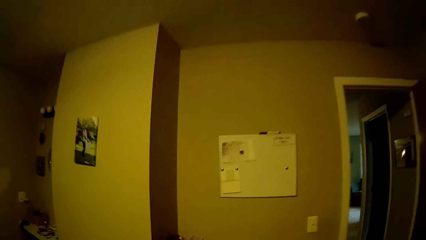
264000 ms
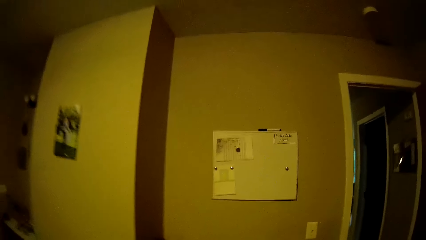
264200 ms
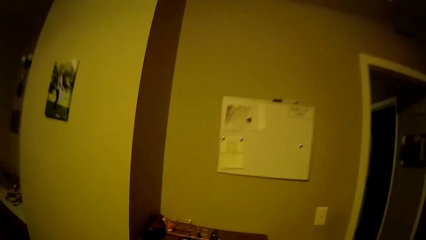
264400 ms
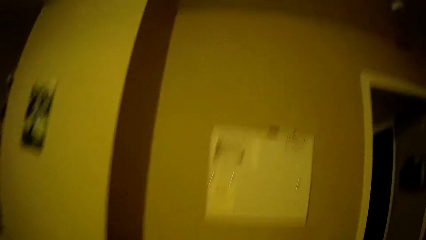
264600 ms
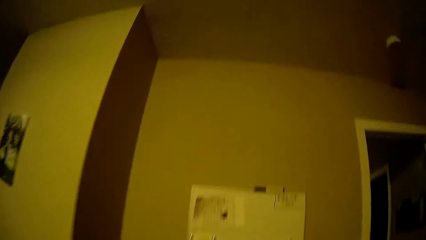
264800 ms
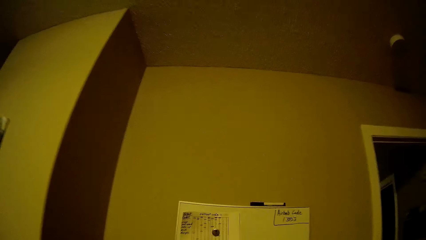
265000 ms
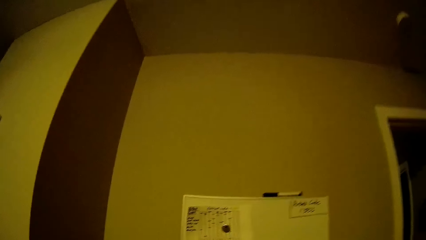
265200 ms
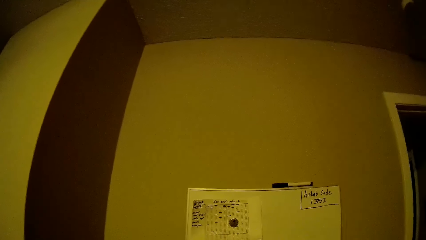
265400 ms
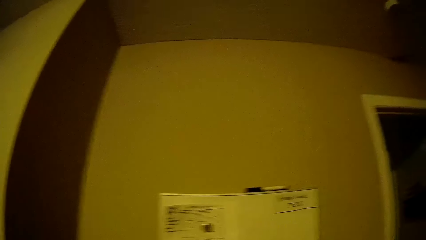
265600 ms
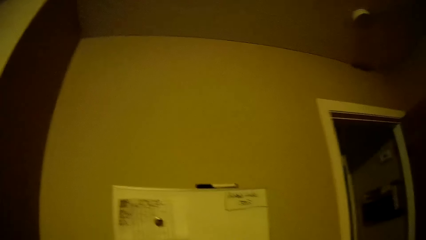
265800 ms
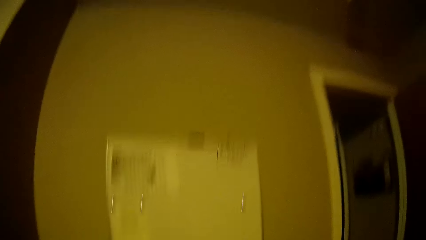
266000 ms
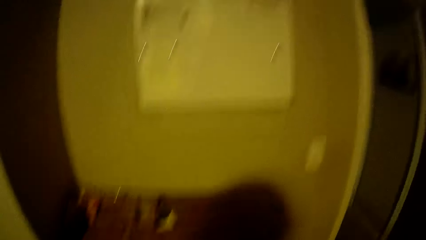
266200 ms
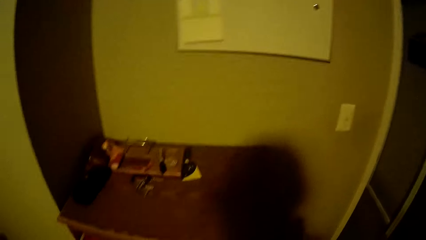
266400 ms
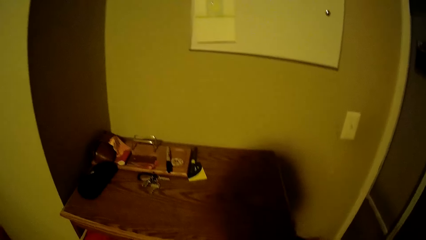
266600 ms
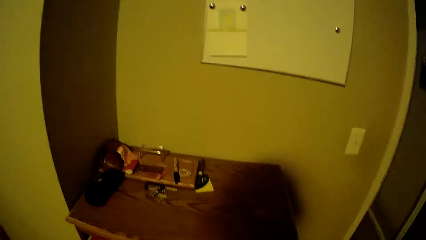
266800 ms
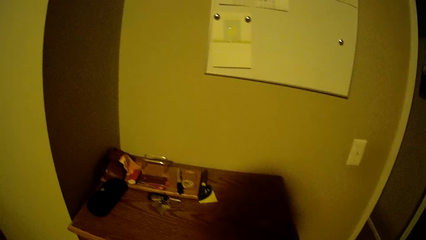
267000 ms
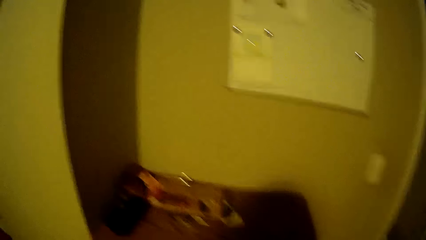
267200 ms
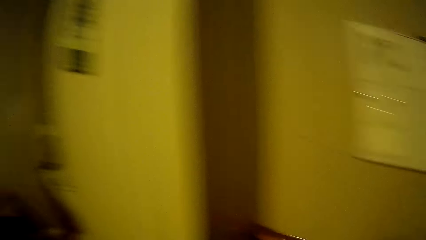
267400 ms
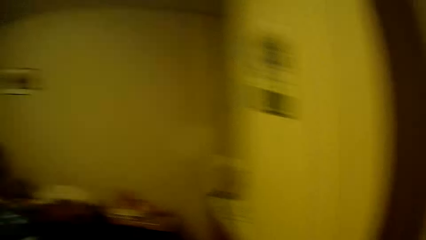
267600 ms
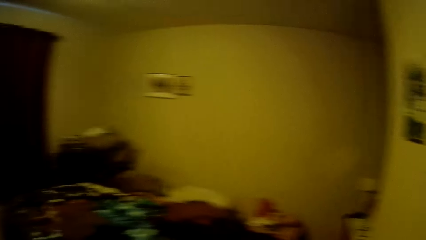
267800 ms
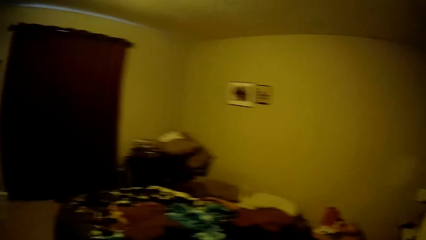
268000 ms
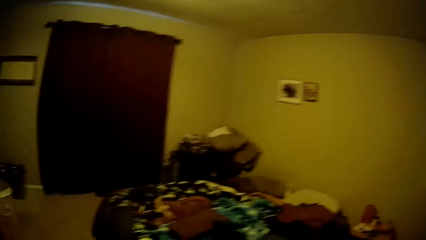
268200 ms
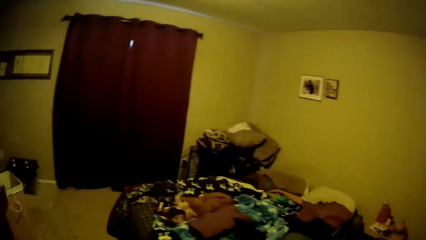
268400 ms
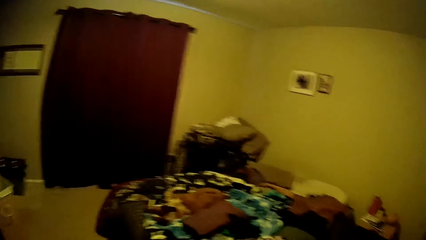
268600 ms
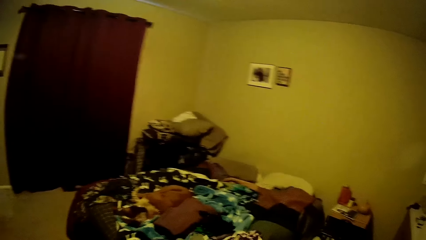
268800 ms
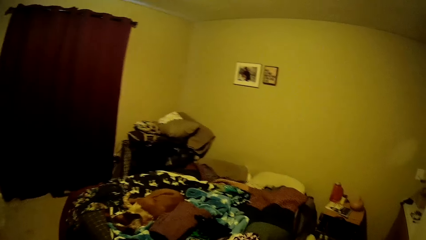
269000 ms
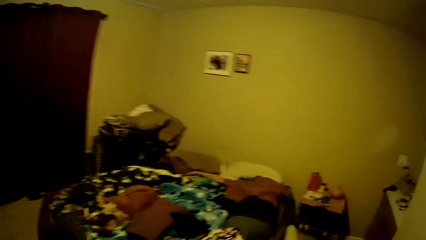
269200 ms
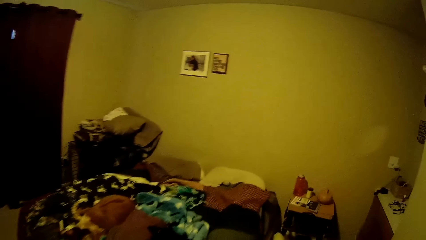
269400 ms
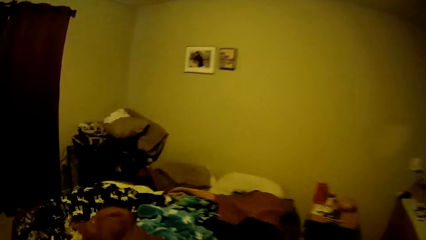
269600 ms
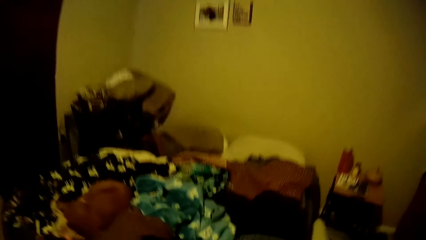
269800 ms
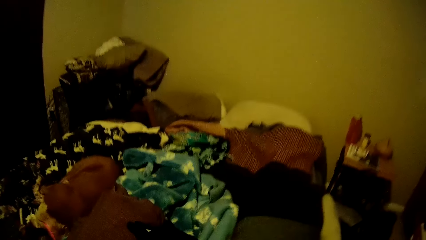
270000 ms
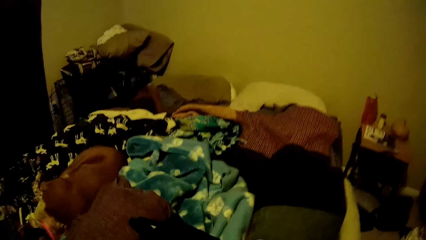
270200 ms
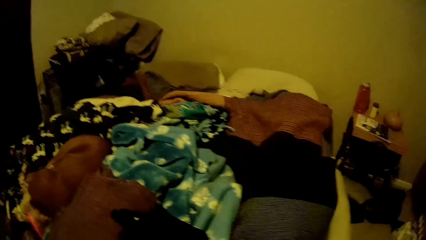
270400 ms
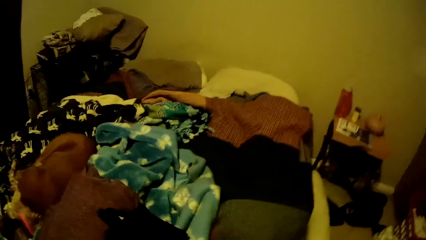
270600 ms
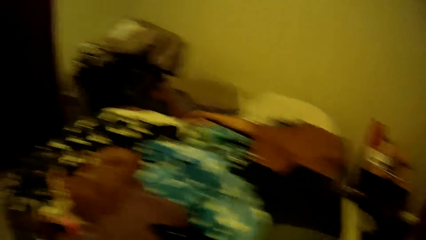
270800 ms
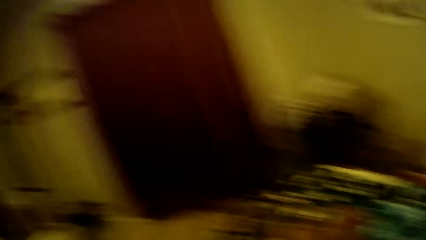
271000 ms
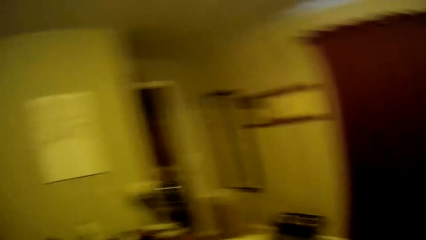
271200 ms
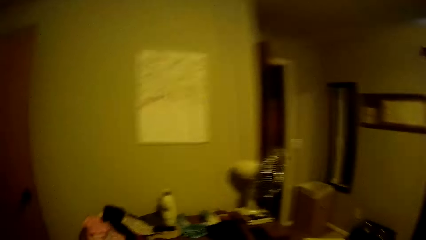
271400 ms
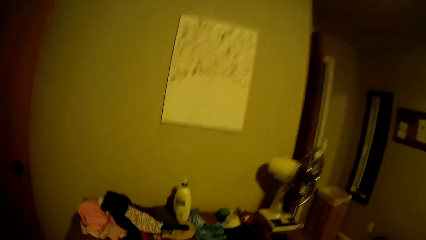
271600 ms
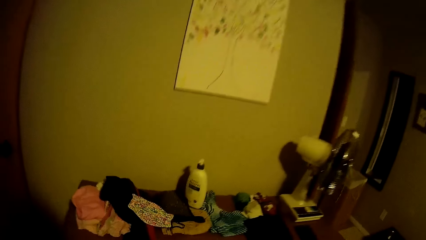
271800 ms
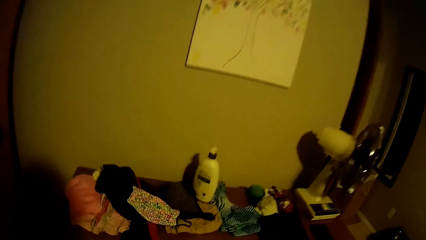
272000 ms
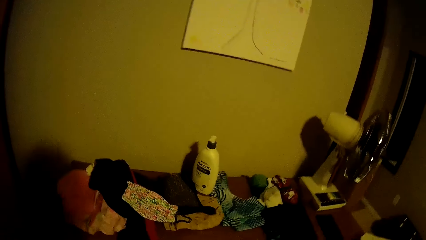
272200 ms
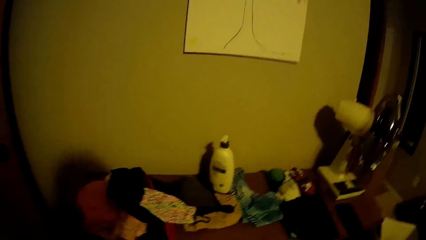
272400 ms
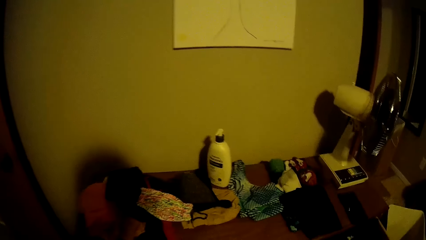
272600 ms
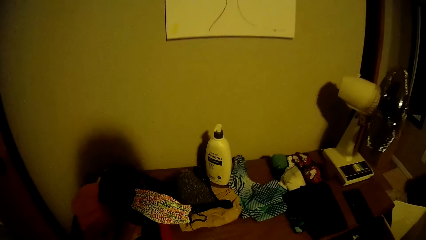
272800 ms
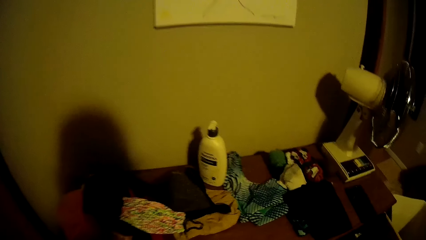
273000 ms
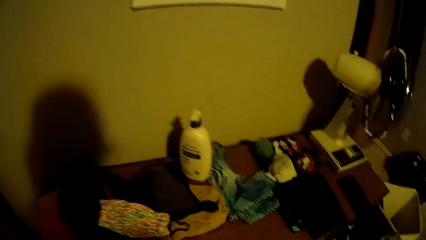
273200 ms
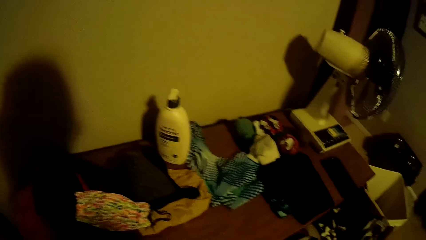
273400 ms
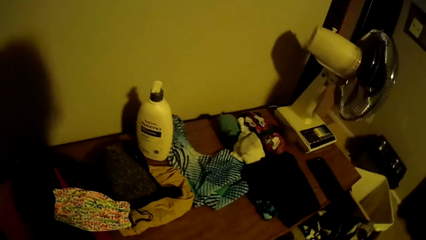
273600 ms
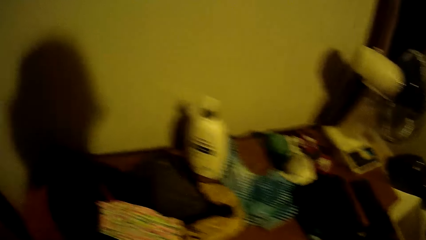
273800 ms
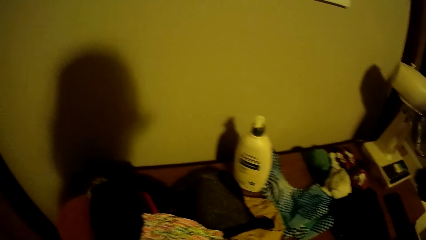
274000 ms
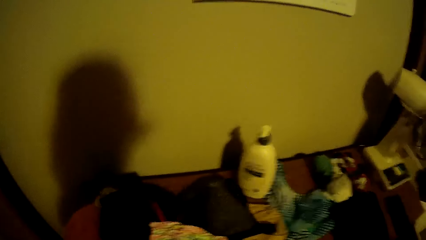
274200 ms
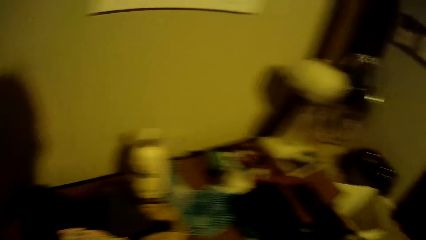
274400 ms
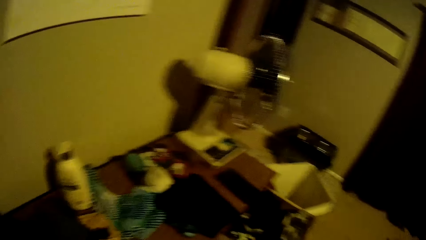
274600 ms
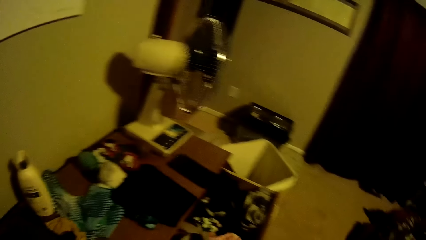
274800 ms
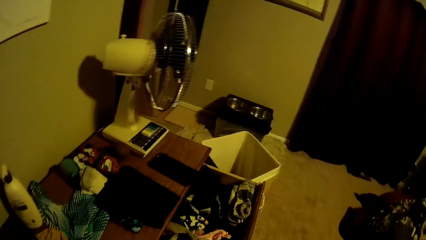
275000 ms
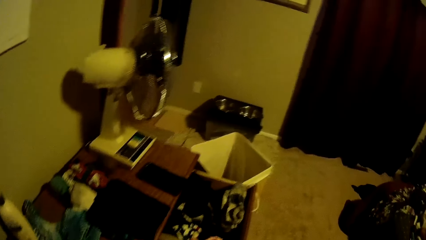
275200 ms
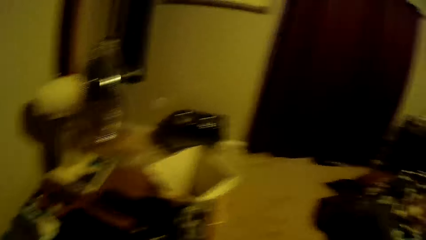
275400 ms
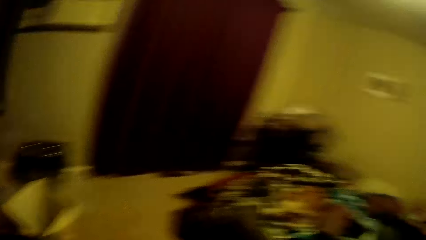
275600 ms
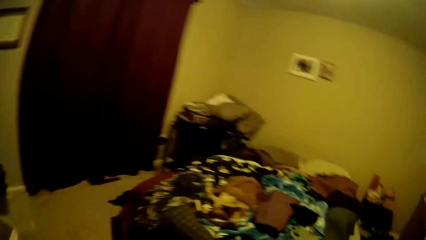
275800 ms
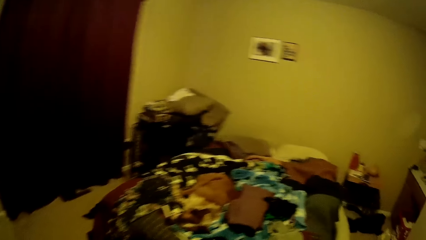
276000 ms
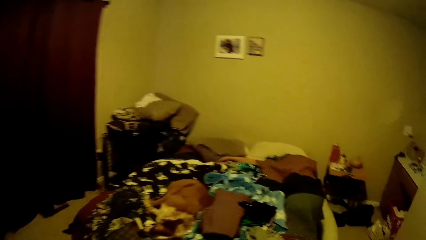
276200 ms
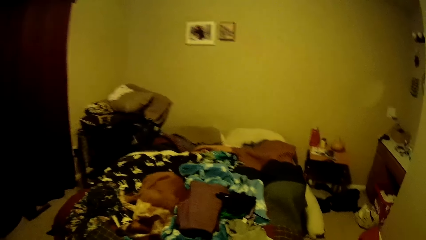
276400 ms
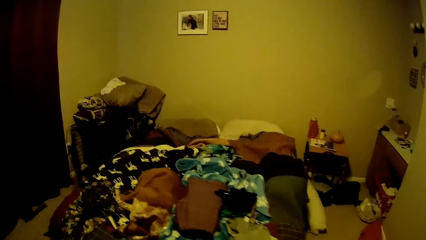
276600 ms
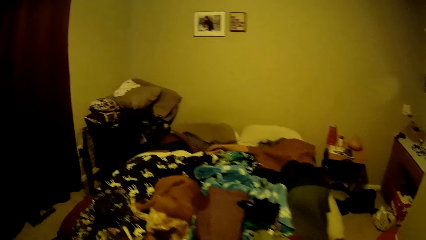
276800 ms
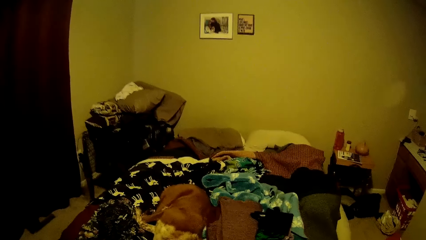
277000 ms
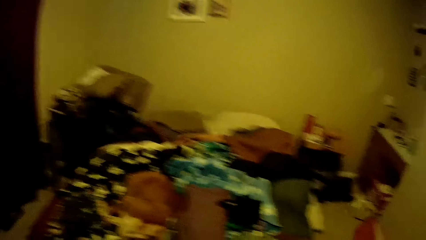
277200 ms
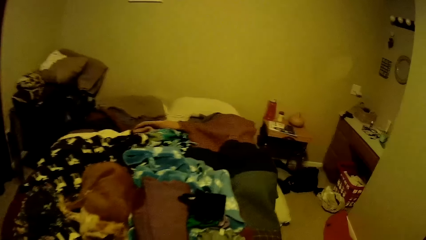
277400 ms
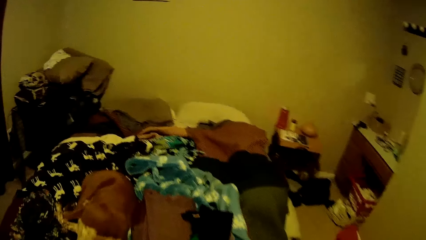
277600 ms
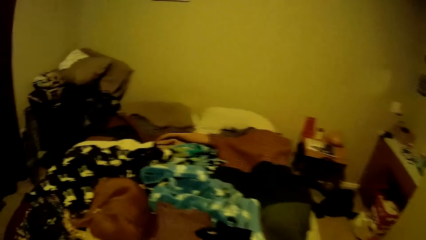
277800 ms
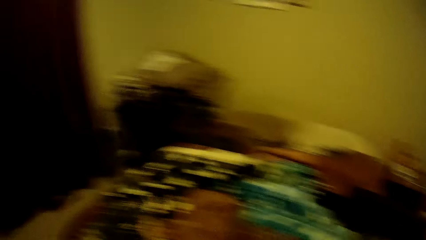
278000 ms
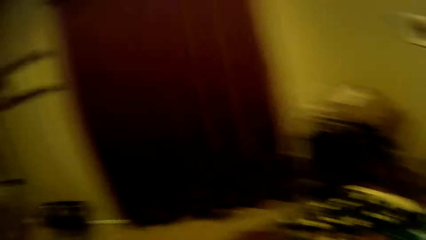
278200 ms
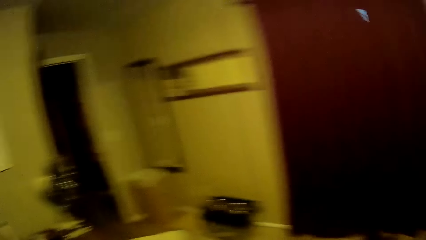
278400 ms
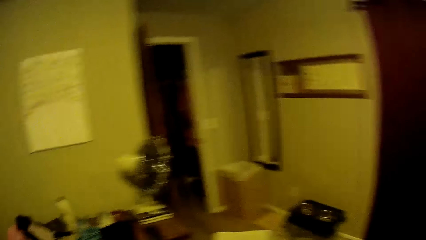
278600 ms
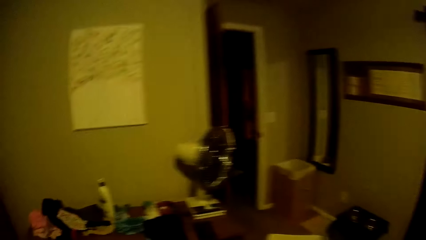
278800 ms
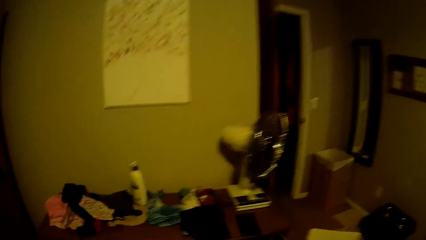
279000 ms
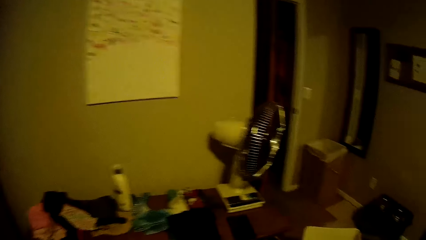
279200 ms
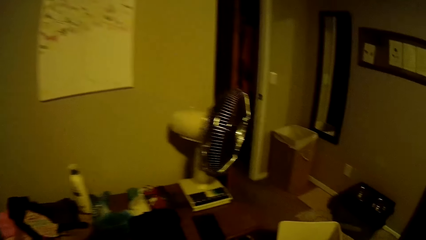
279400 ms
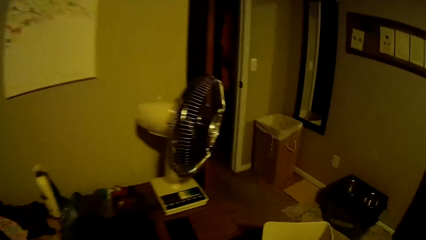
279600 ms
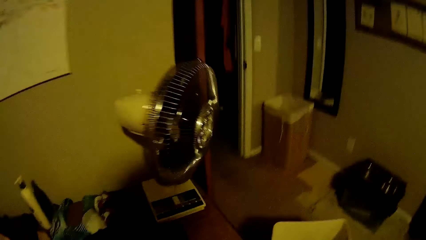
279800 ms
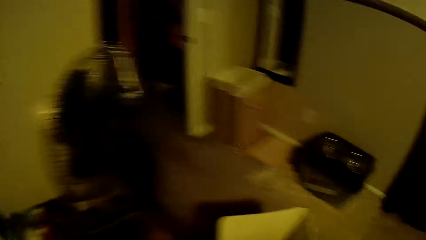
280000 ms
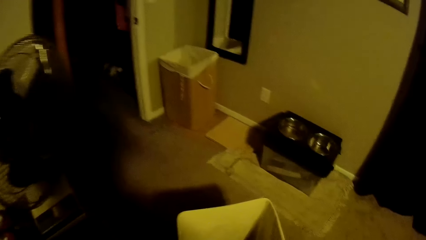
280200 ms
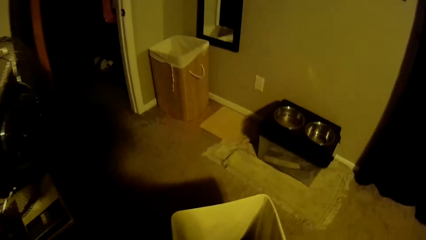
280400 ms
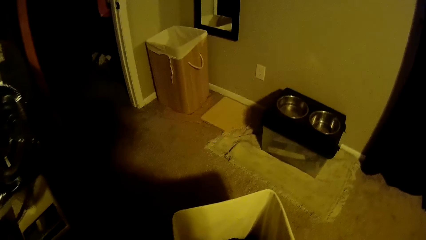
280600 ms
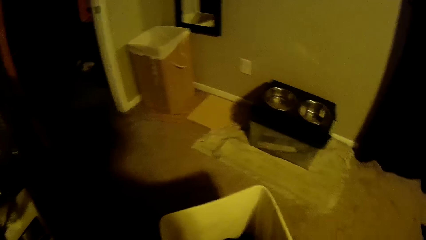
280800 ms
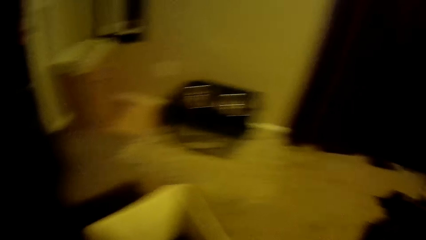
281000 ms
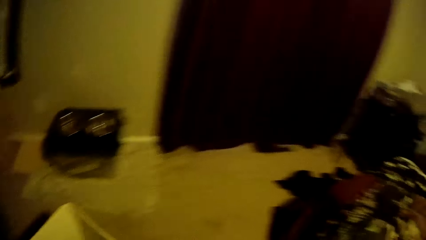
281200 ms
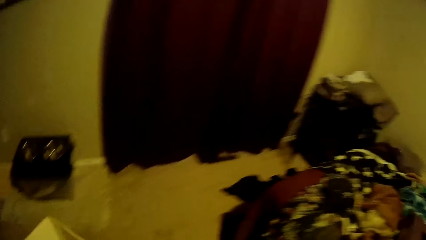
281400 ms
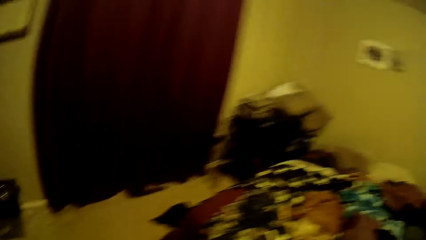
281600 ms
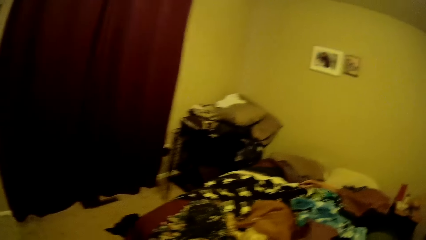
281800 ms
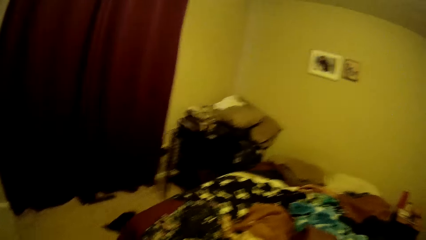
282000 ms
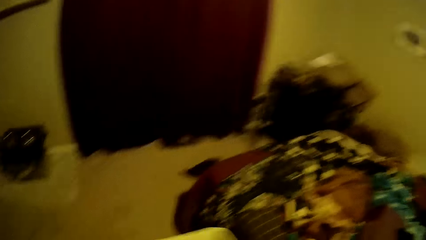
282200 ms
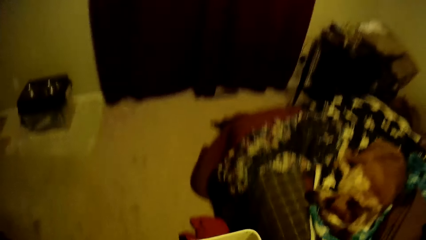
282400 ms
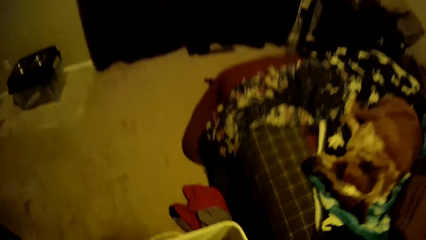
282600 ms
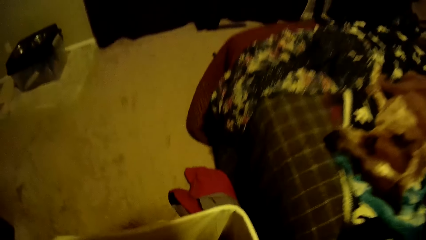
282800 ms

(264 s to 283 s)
The camera wearer looks around. They carry another basket.
